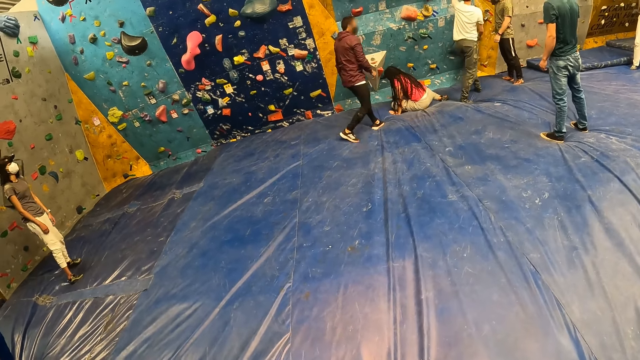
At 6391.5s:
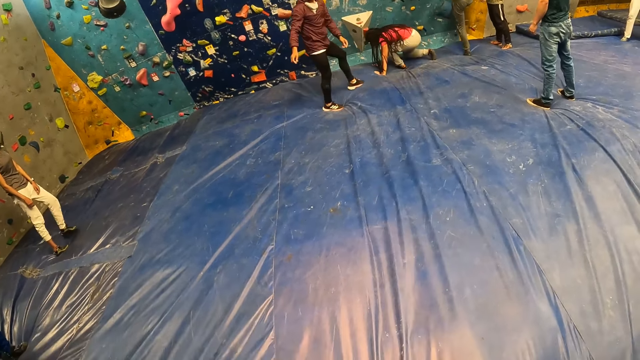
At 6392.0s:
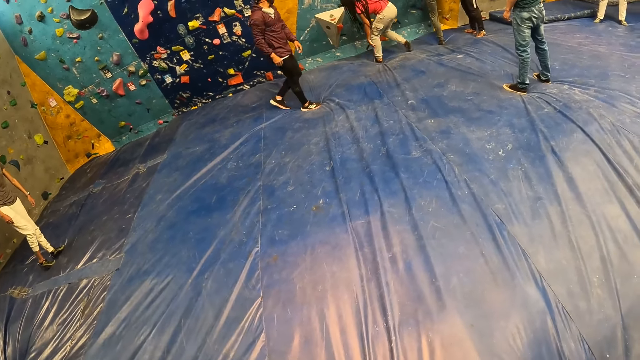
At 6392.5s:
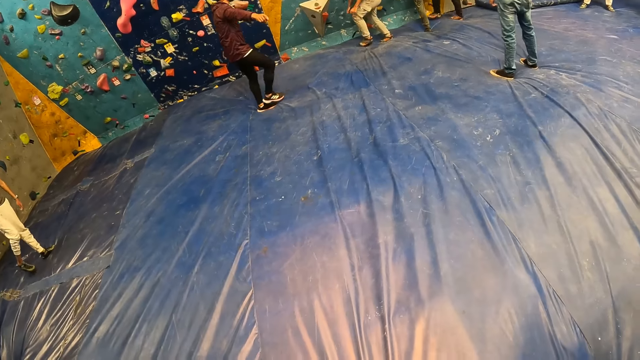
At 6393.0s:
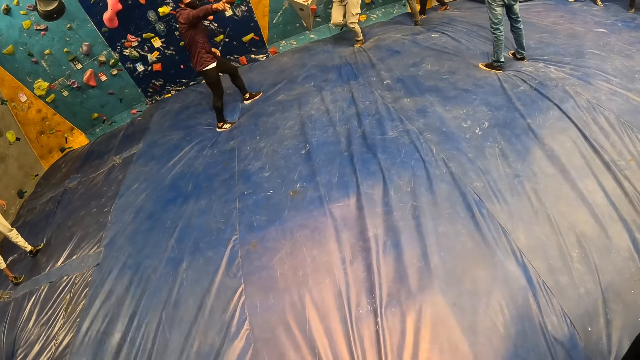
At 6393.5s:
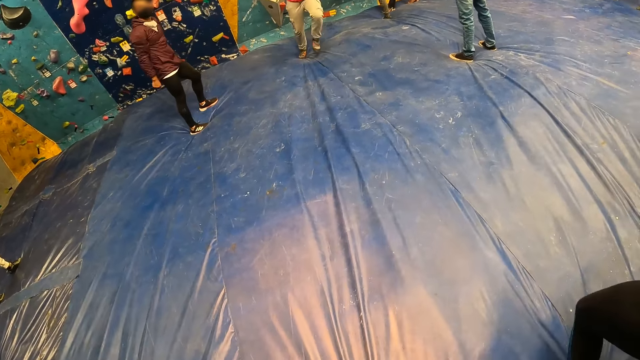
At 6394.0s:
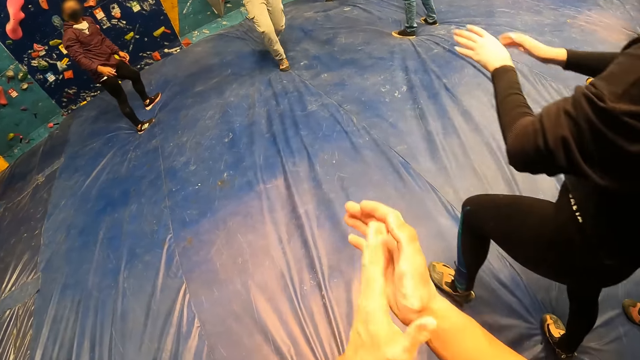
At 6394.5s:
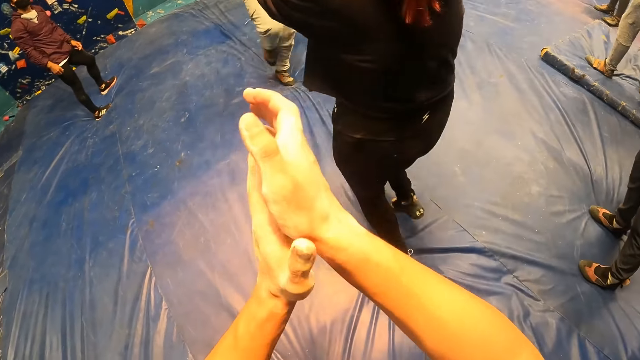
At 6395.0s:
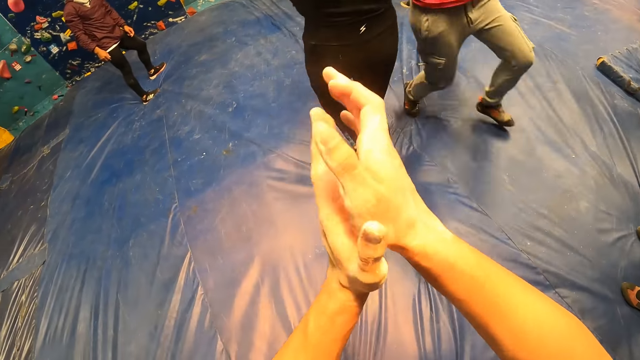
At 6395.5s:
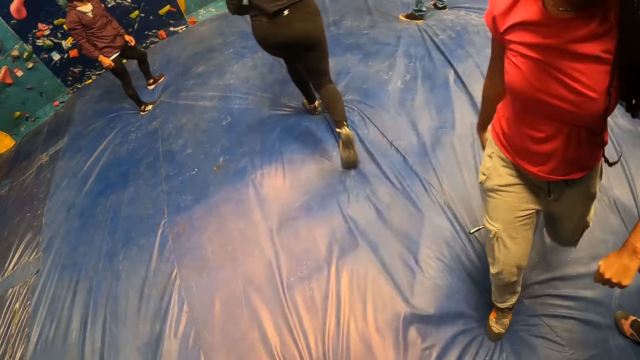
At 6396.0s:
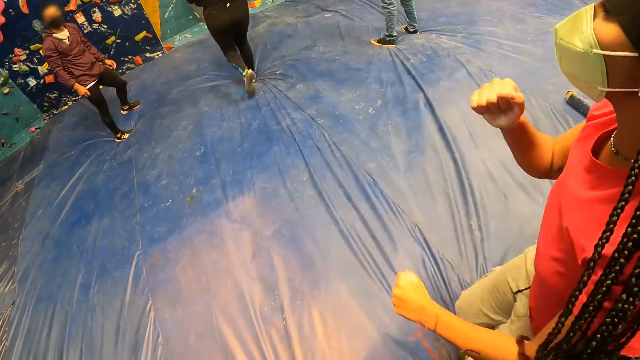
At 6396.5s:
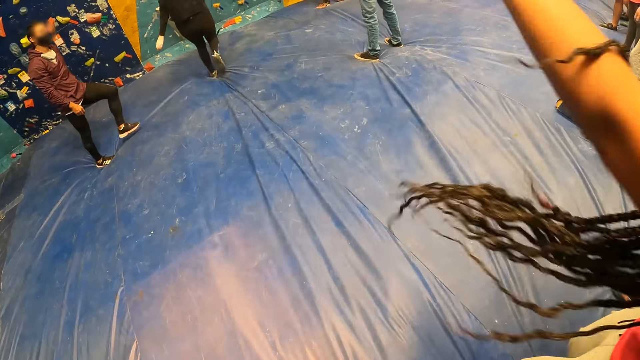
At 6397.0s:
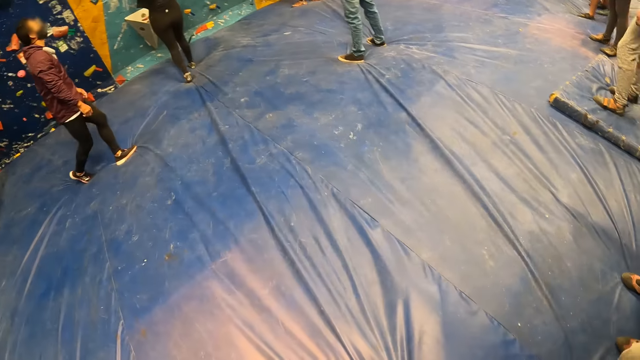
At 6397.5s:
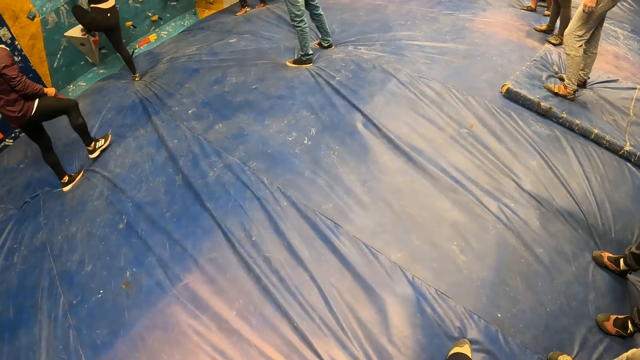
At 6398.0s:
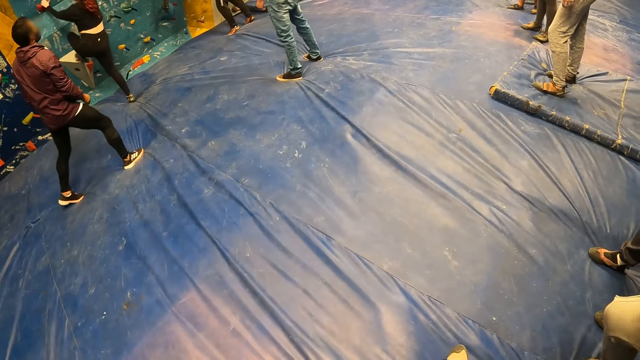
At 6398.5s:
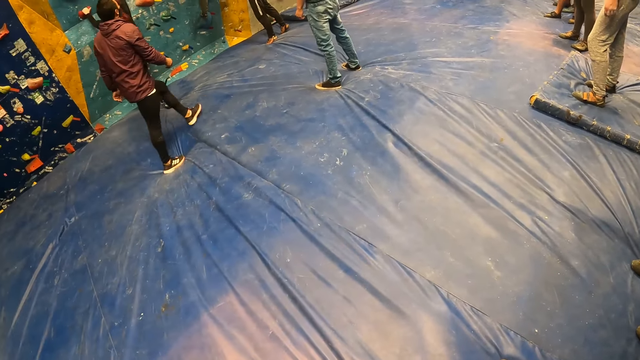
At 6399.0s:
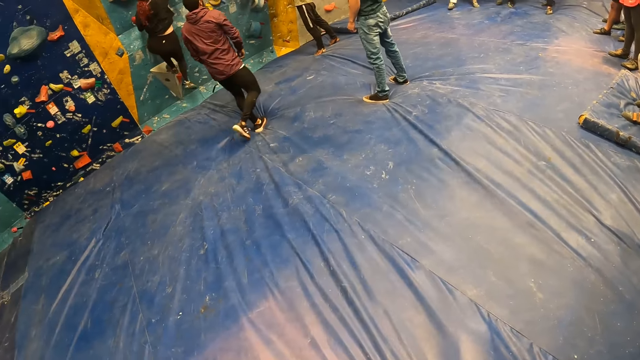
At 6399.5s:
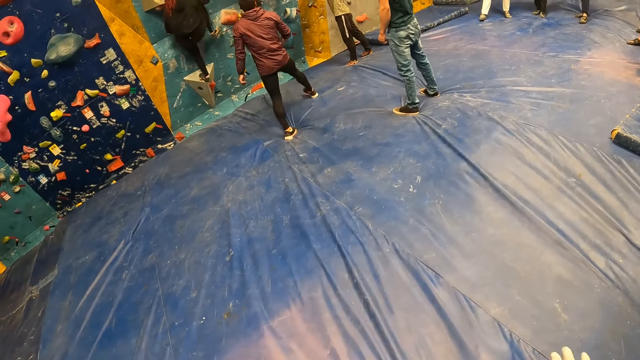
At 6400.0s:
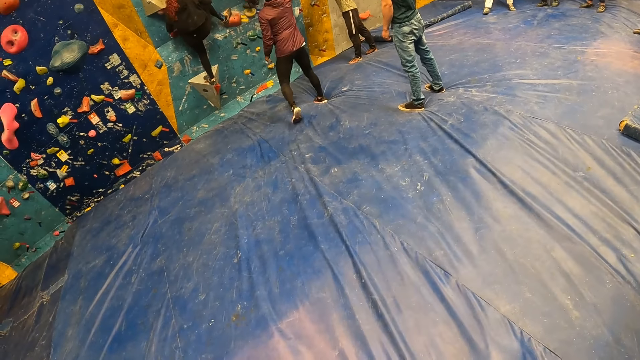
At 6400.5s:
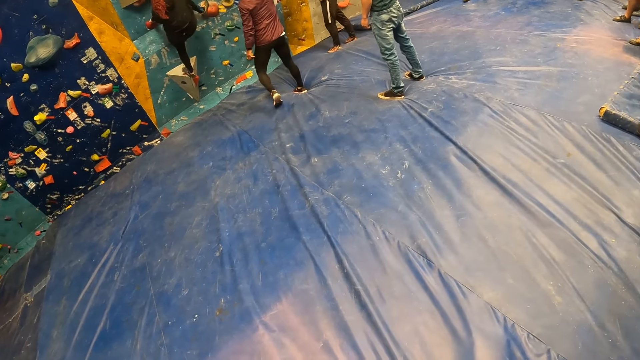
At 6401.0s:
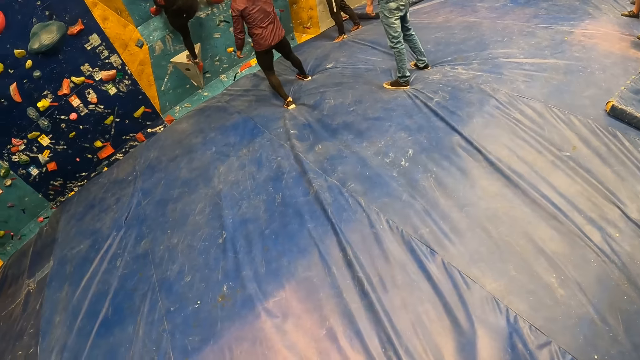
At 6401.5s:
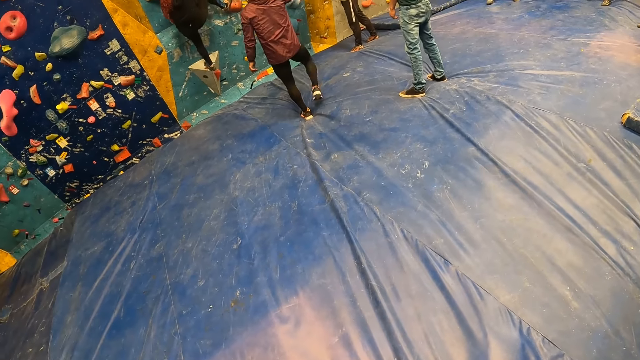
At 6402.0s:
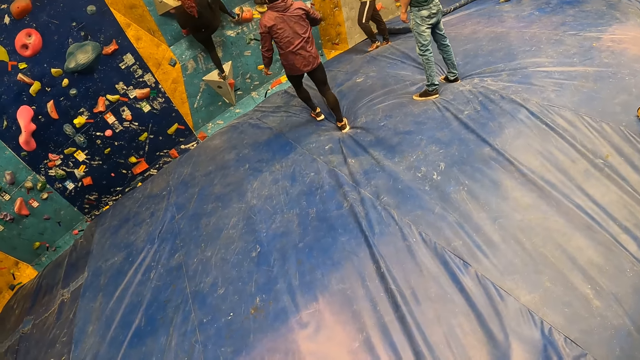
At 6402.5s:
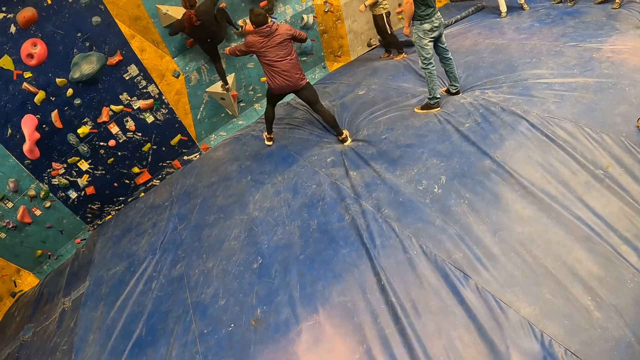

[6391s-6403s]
The camera wearer claps his hands. A woman climbs the bouldering wall with her hands and legs.

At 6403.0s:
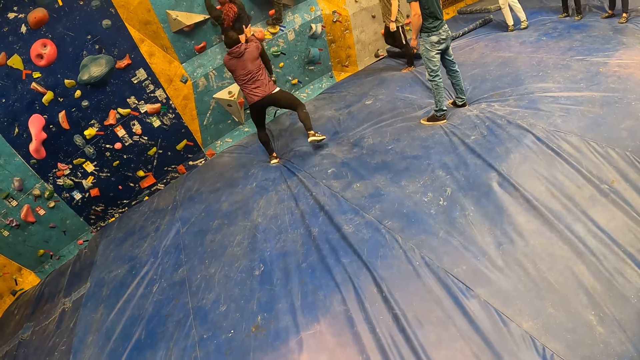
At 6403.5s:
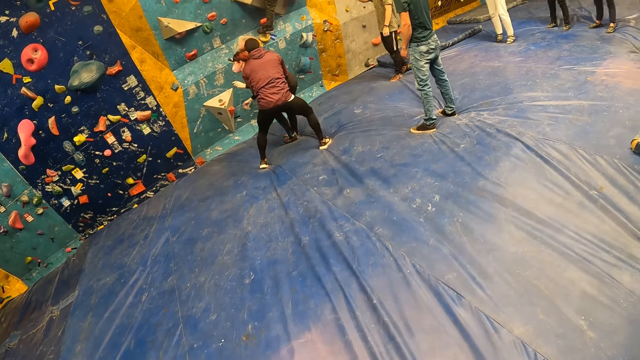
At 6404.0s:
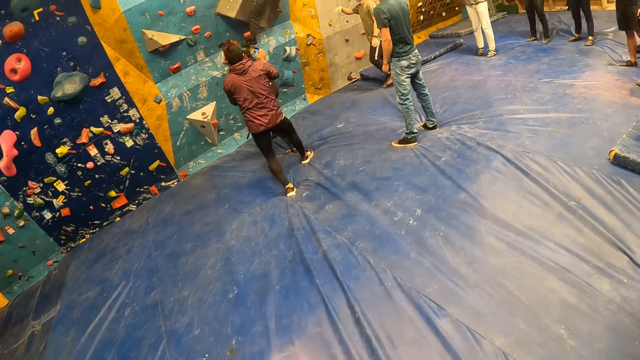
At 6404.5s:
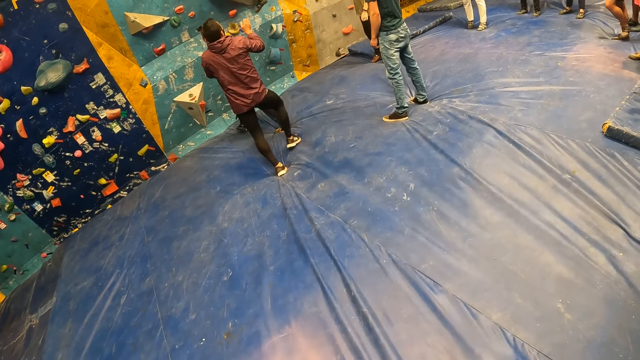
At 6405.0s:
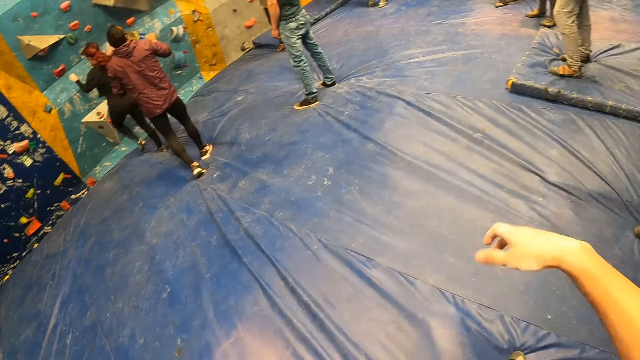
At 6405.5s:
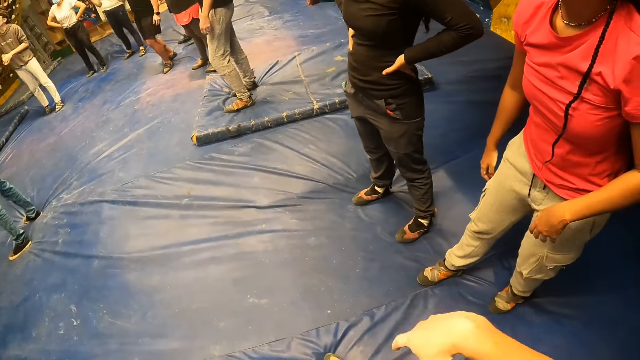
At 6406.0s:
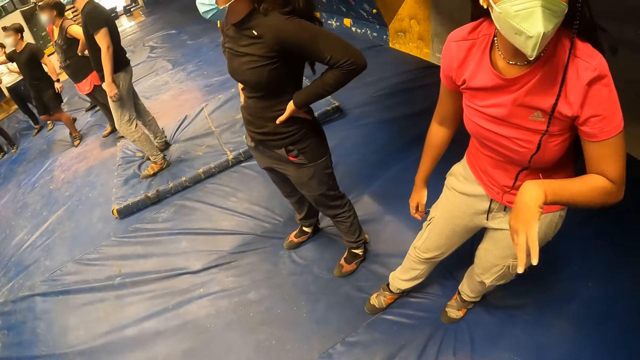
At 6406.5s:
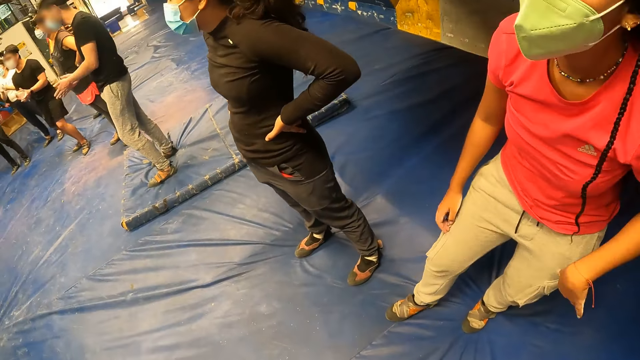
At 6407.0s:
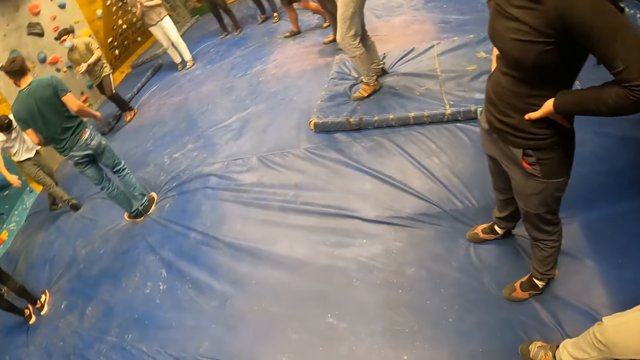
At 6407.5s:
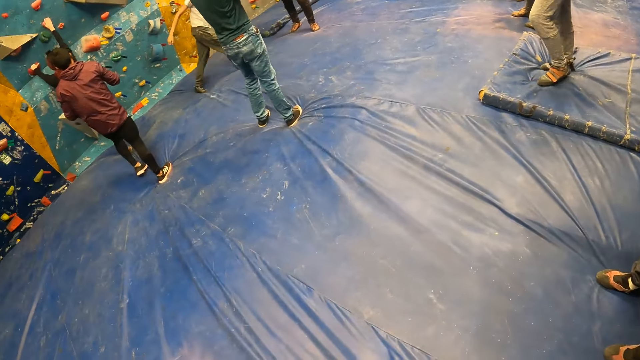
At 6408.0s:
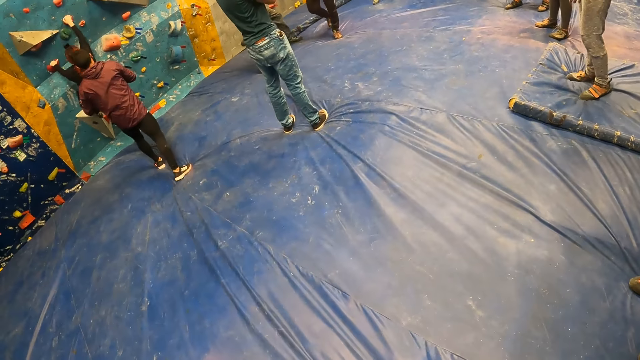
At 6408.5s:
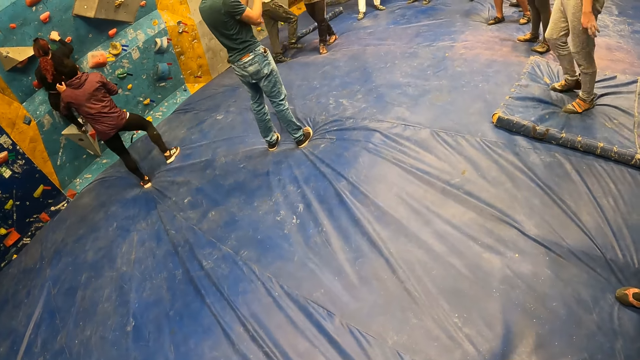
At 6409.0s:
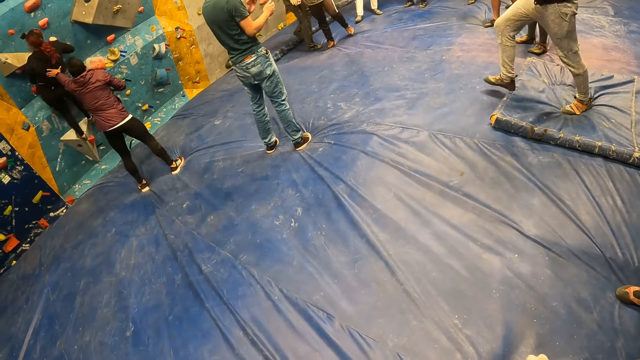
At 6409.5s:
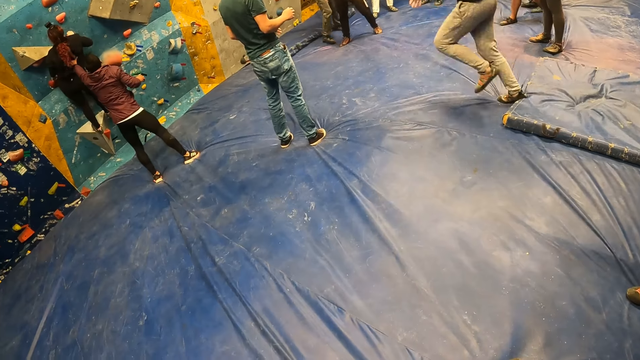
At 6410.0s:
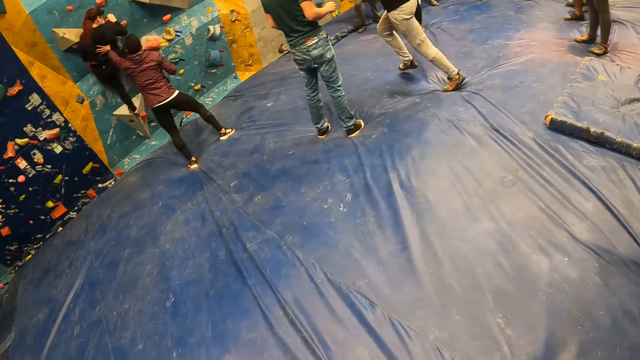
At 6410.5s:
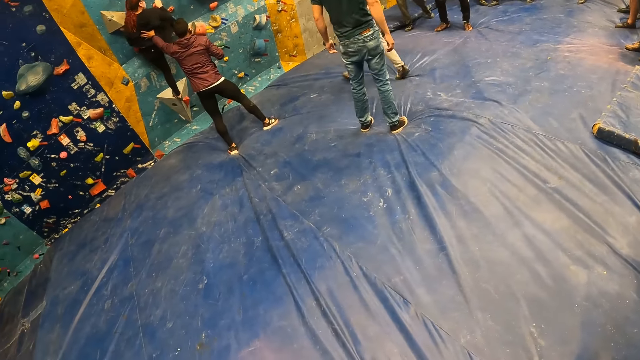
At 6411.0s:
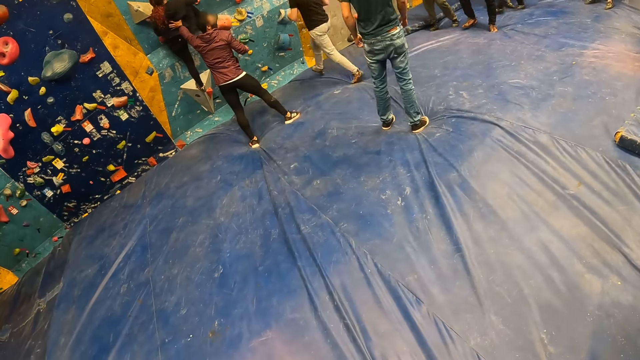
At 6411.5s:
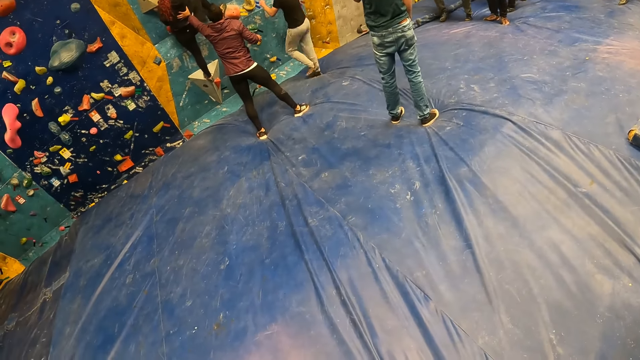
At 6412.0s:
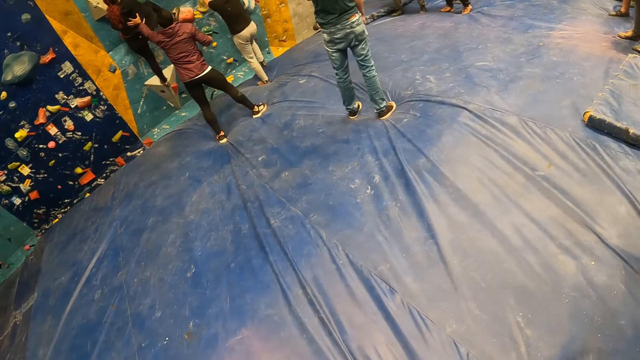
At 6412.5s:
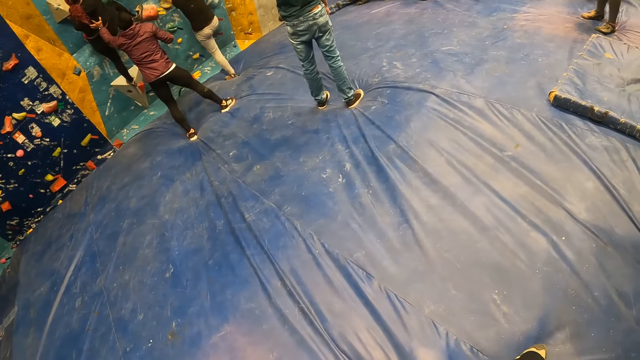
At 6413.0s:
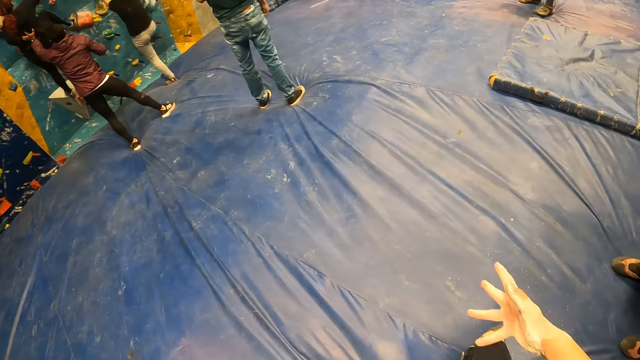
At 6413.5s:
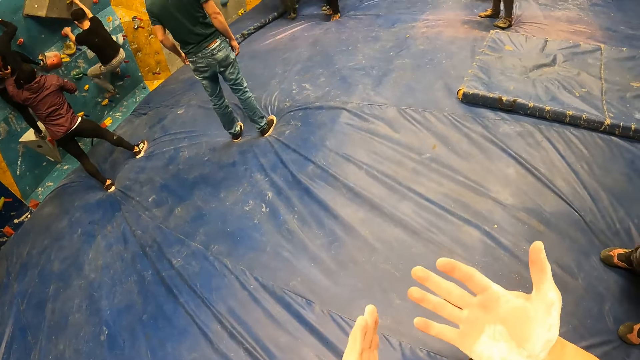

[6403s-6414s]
The camera wearer interacts with the woman. They look around the room. Another woman climbs the bouldering wall with her hands and legs. The man holds the other woman with his left hand. Another man climbs the bouldering wall with his hands and legs.
